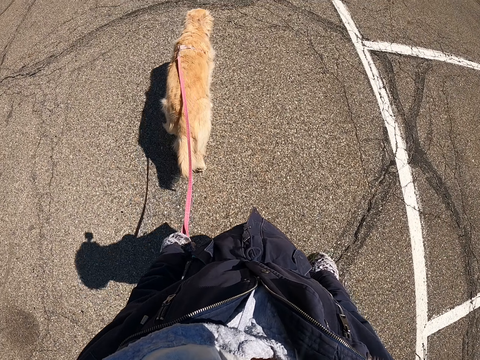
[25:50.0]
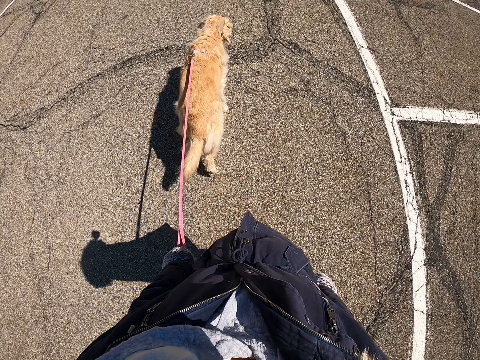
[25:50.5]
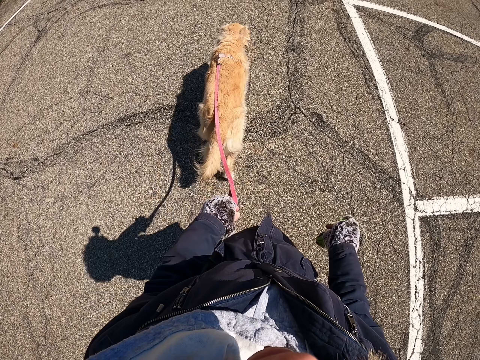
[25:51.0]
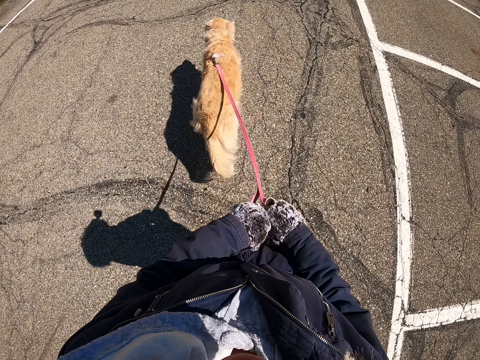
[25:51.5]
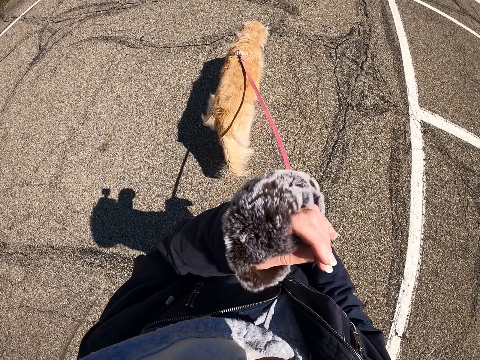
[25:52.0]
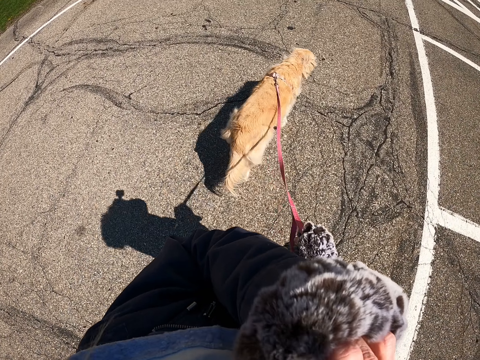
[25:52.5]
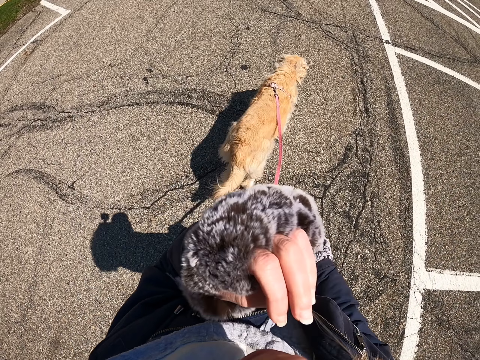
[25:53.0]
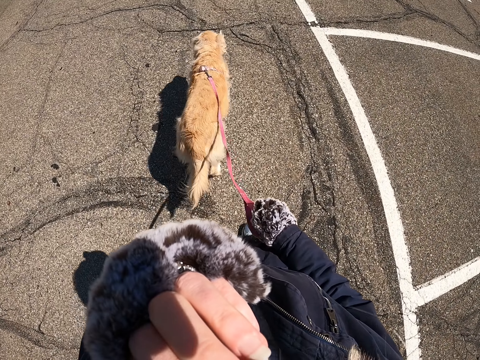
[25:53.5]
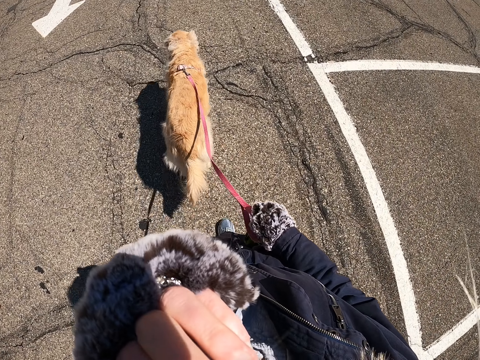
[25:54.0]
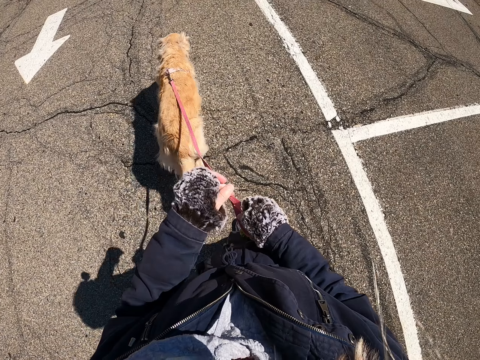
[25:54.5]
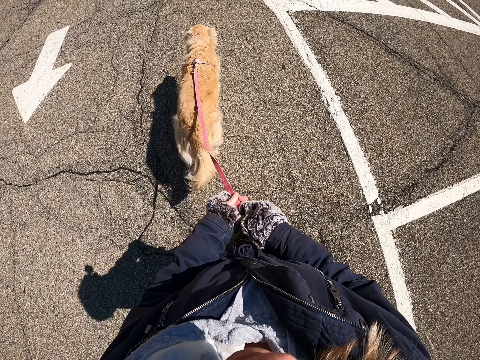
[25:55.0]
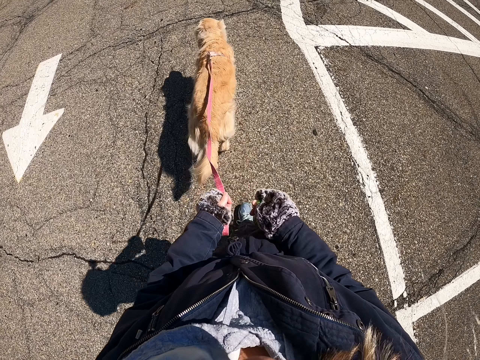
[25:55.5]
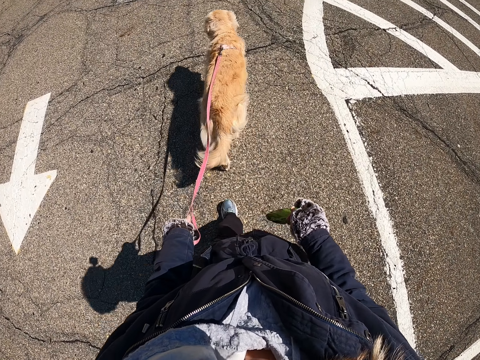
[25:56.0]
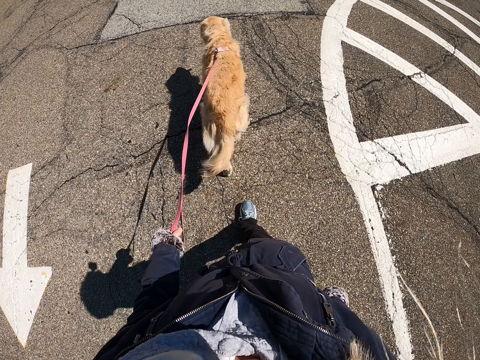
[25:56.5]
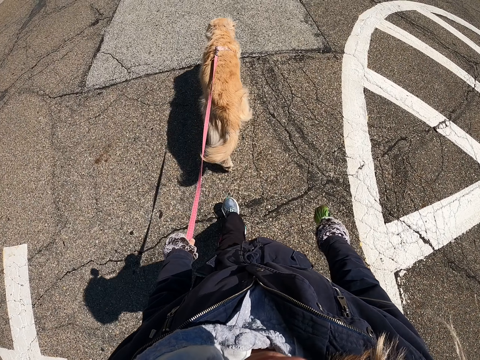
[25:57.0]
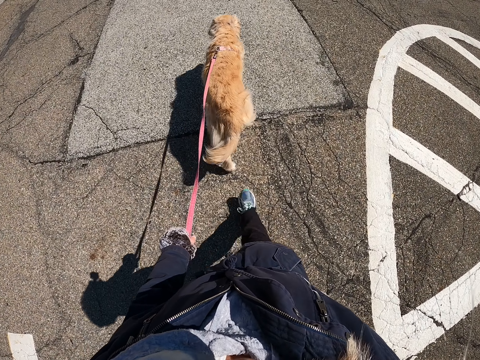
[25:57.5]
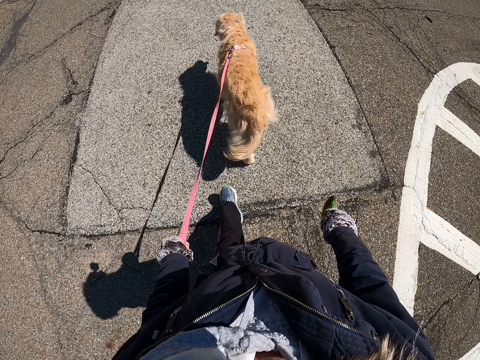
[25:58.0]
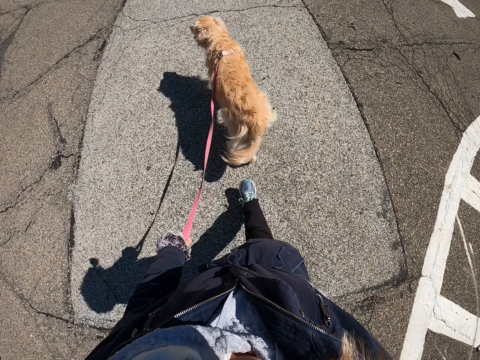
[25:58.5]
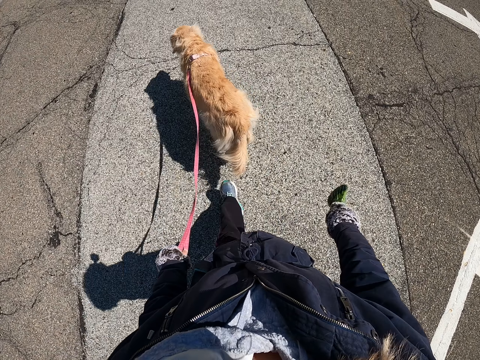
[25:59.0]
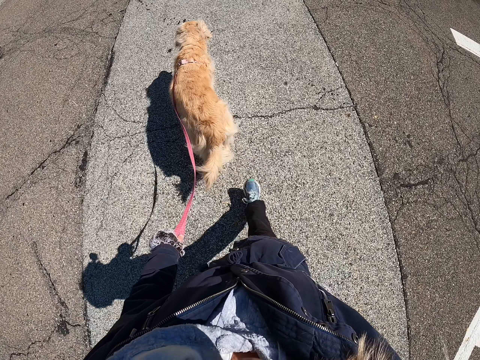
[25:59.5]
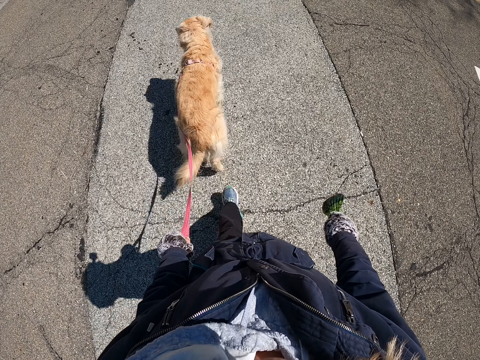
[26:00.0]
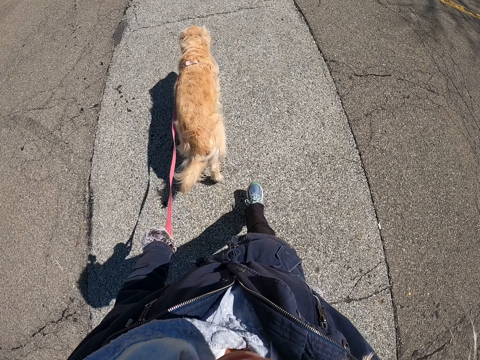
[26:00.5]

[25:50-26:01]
The camera wearer holds the leash with both hands. They raise the left hand. They walk along the street while pulling a dog with the leash. They touch the face. They lower the left hand. They hold the leash with both hands. They exchange the leash to the left hand. They walk along the street while pulling the dog with the leash.

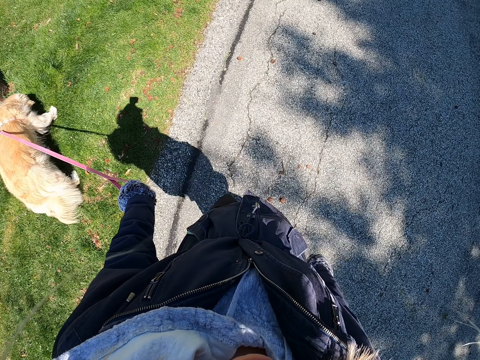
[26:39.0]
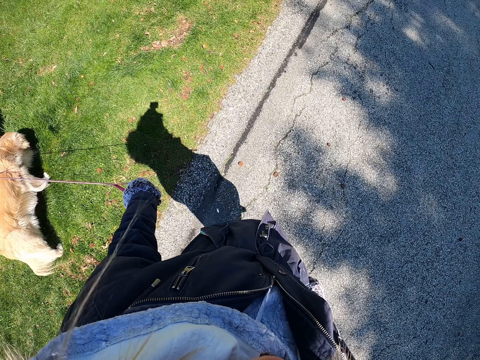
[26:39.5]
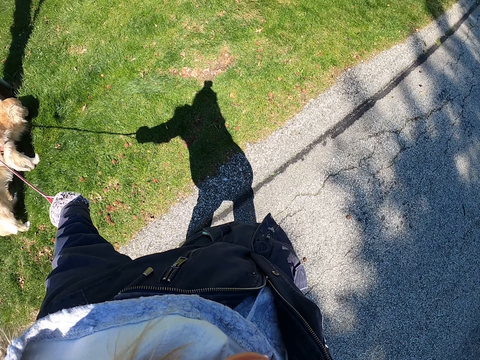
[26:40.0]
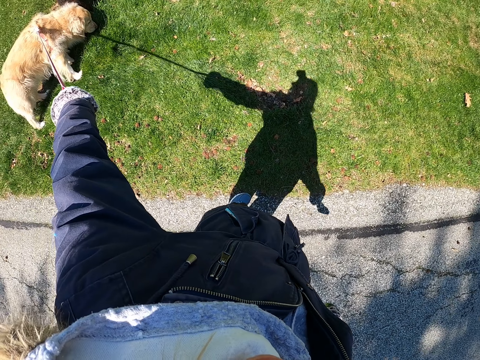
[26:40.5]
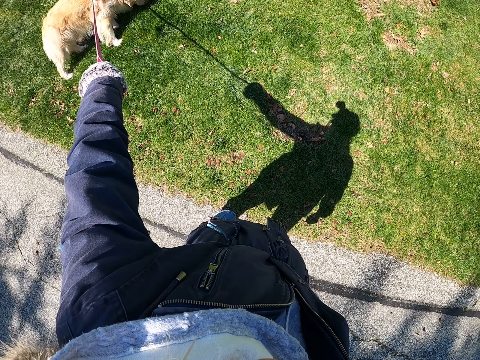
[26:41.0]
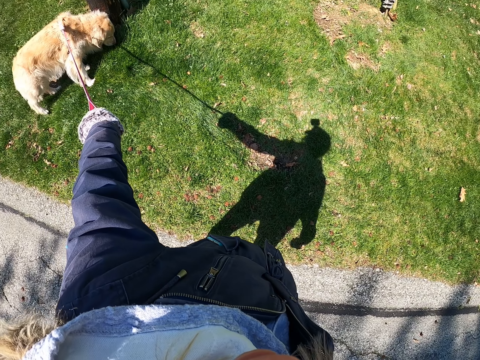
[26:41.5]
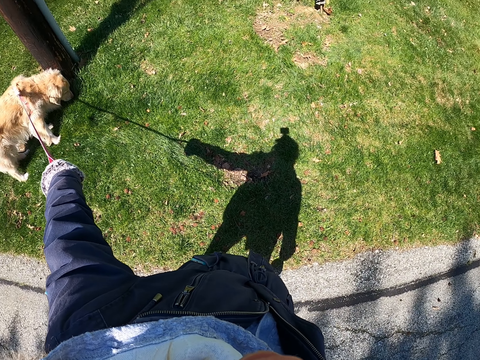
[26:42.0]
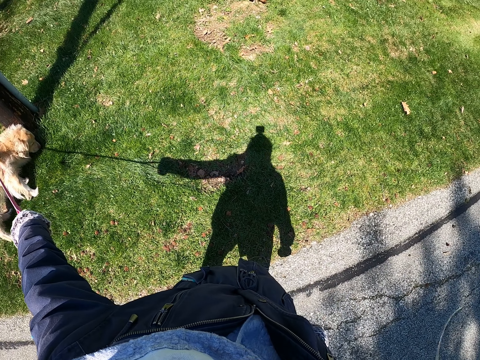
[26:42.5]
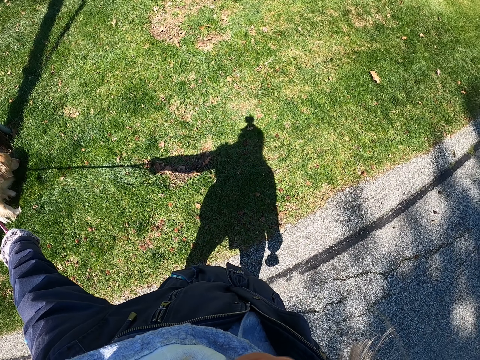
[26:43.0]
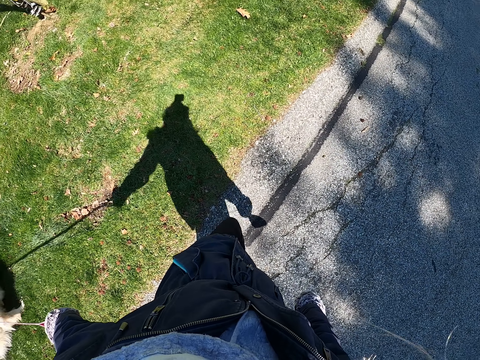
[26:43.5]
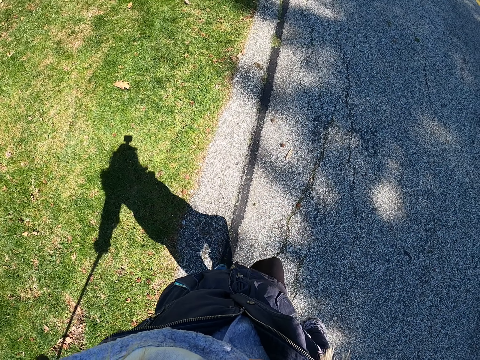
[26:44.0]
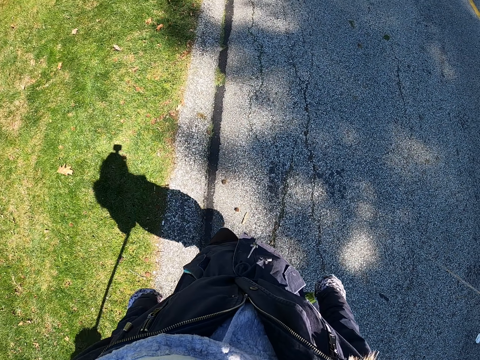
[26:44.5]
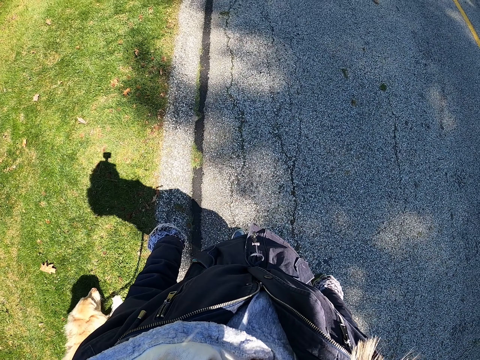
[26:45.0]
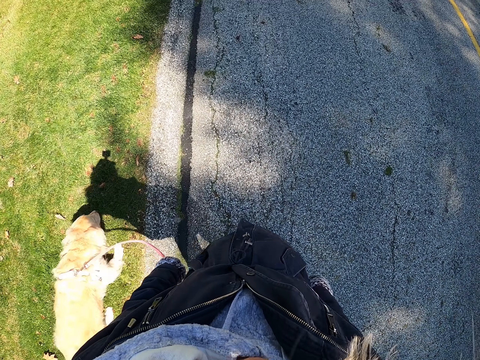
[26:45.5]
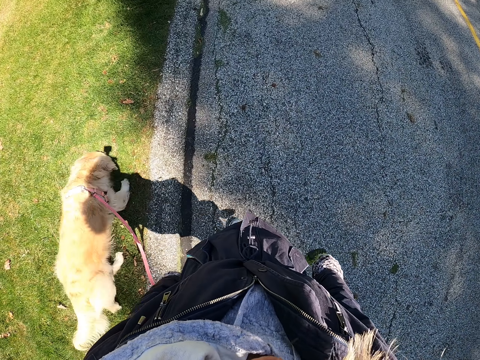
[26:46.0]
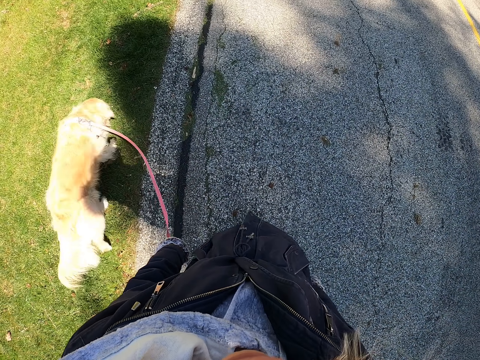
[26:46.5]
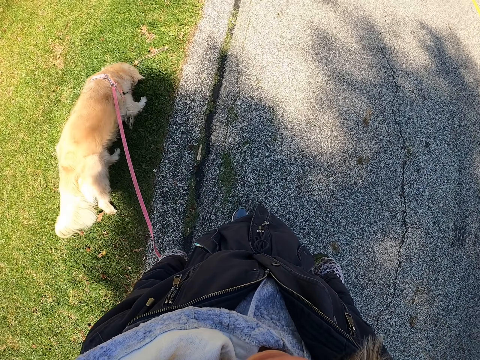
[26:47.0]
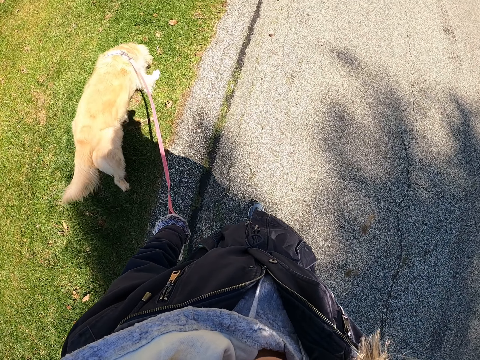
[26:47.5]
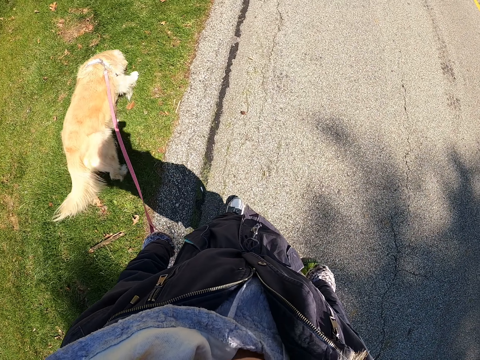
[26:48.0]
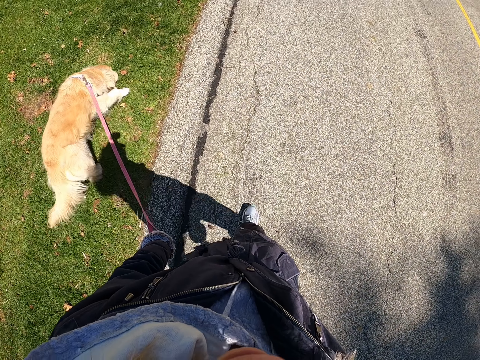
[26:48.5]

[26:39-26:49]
The camera wearer stops walking. They look at the dog. They stand on the road. They walk along the street while pulling the dog with a leash.

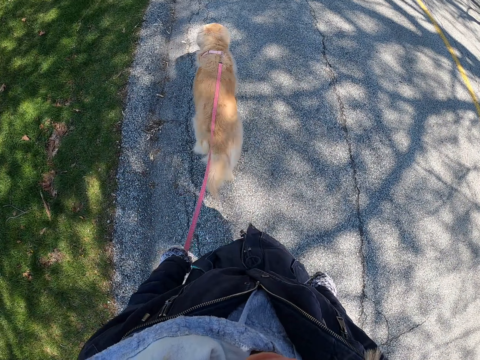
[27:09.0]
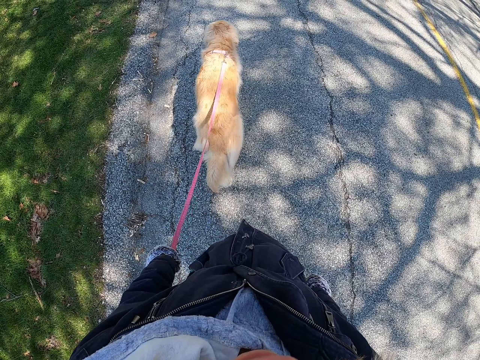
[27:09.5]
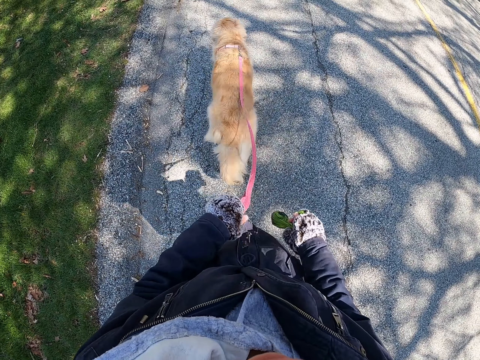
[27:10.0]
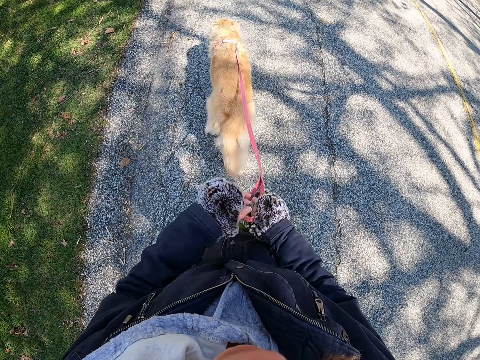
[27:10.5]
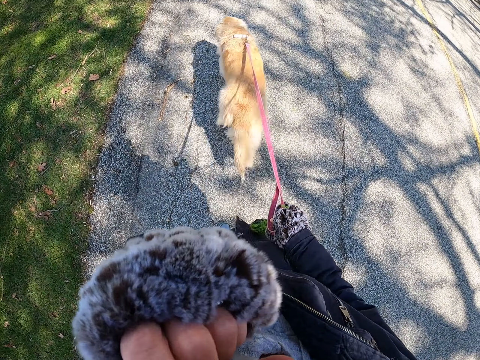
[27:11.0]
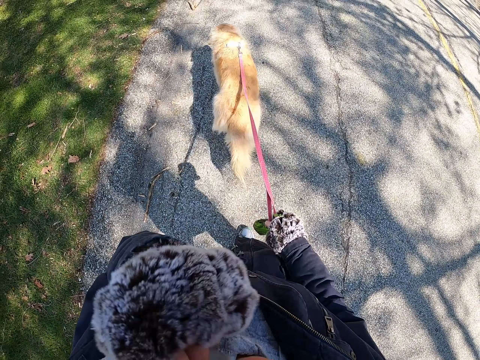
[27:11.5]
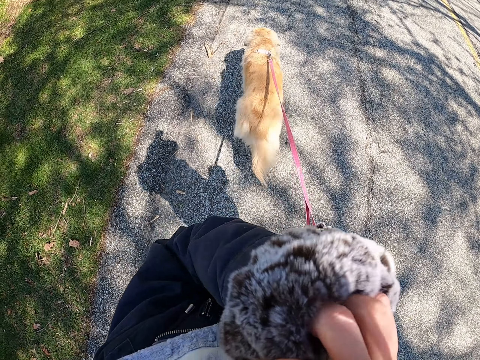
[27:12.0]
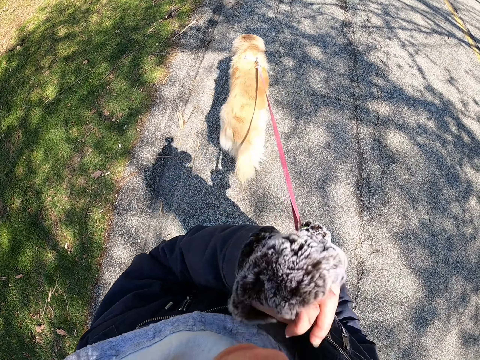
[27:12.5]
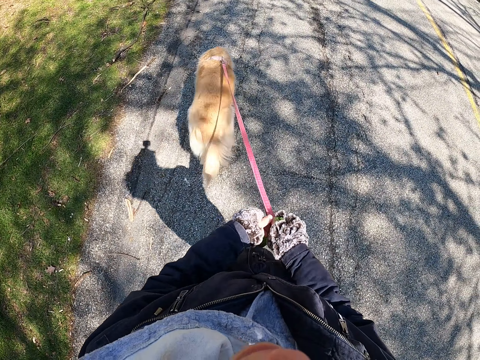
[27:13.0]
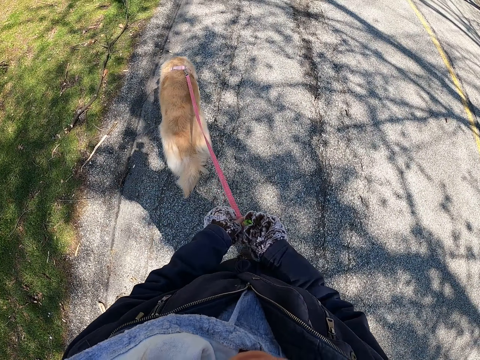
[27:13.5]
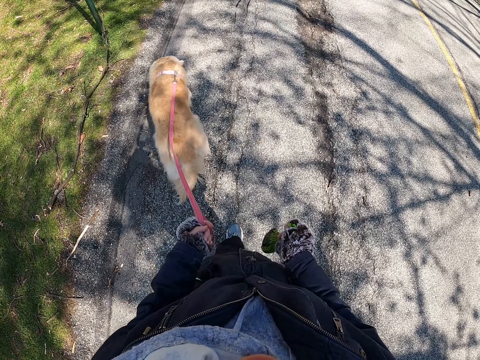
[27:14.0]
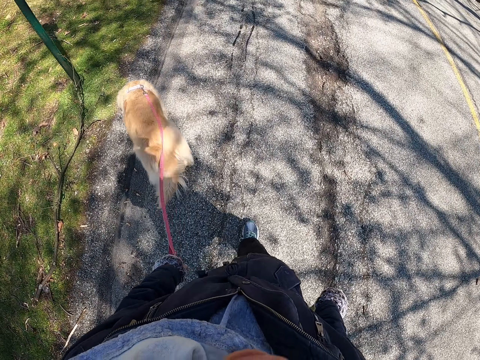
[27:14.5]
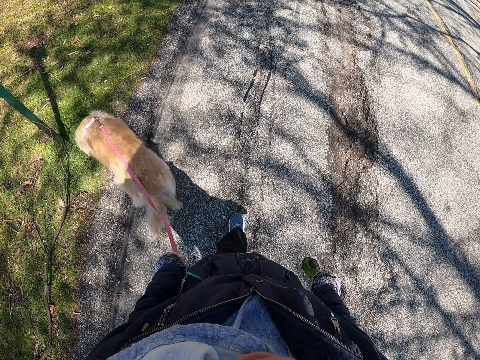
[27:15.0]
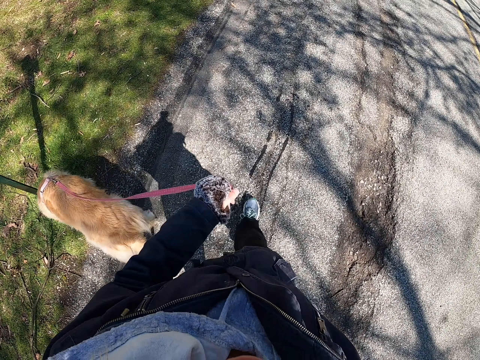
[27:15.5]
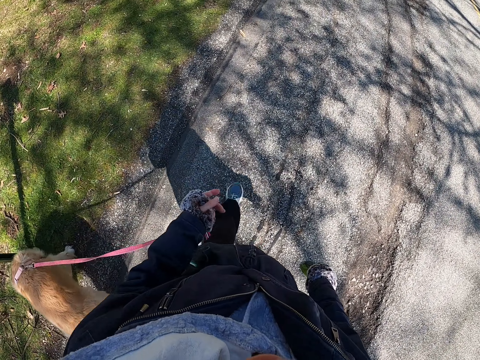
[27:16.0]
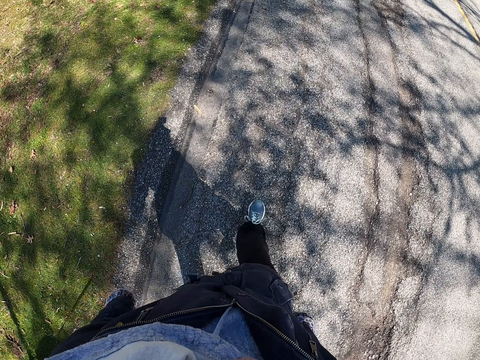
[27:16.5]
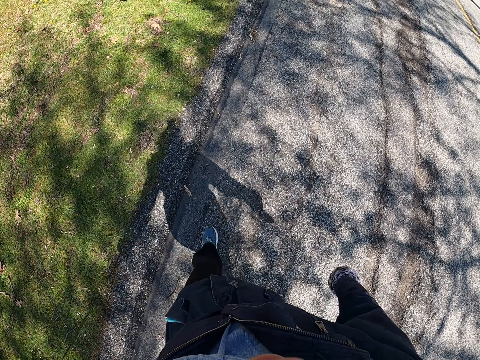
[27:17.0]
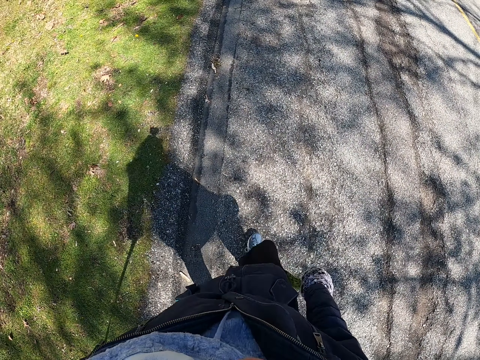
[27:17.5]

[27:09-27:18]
The camera wearer exchanges the leash to the right hand. They raise the left hand. They walk along the street while pulling a dog with the leash. They touch the face. They lower the left hand. They exchange the leash to the left hand. They walk along the street while pulling the dog with the leash. They walk with the dog beside them.
